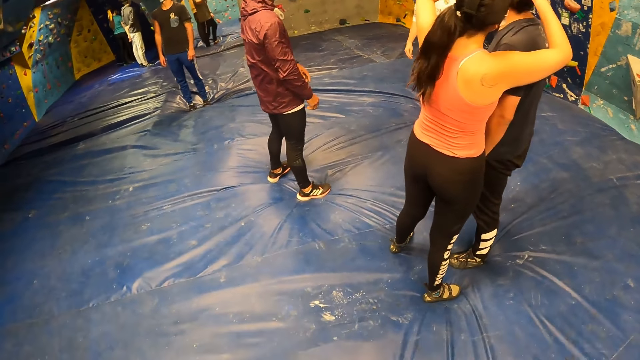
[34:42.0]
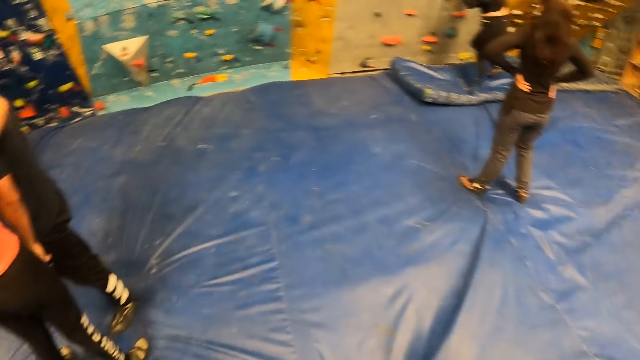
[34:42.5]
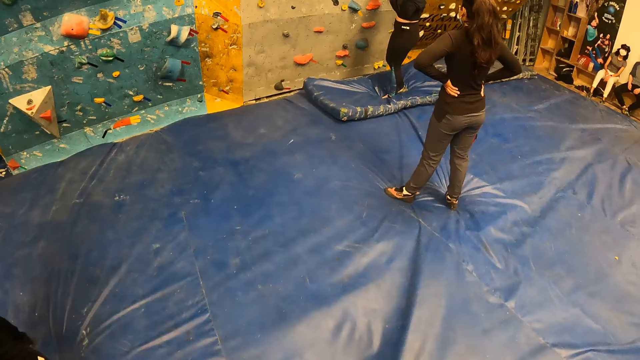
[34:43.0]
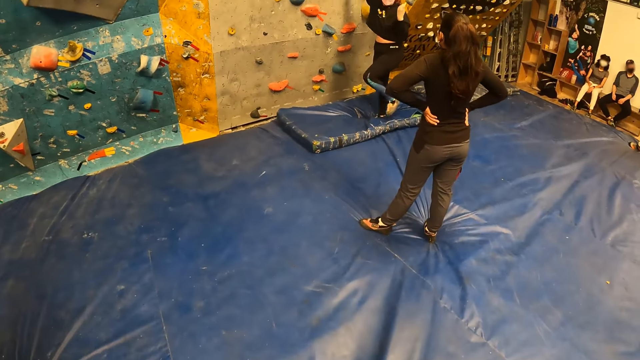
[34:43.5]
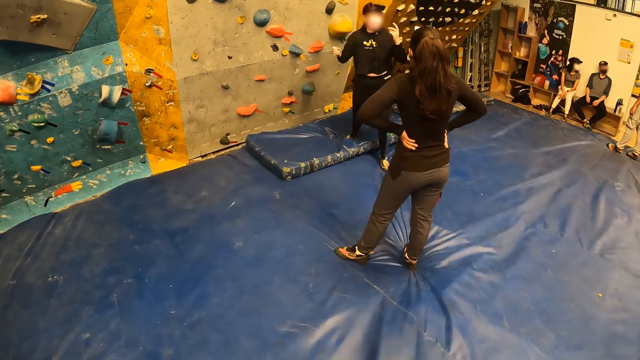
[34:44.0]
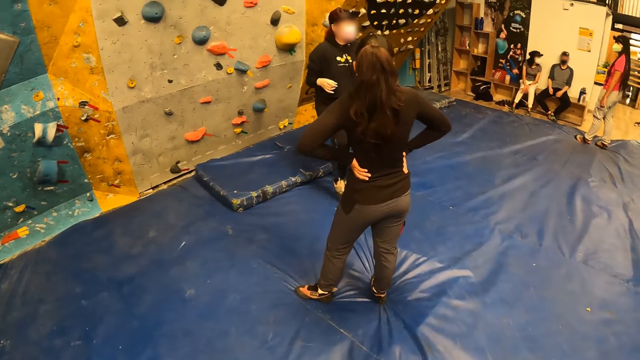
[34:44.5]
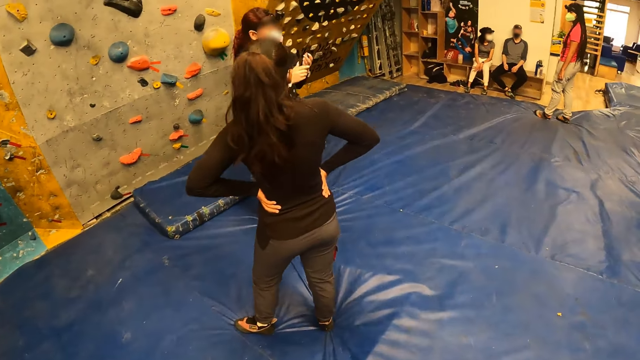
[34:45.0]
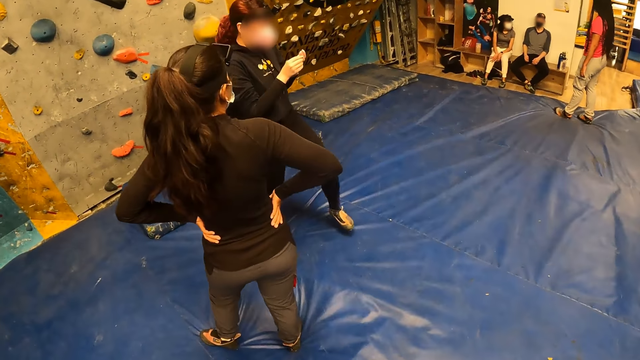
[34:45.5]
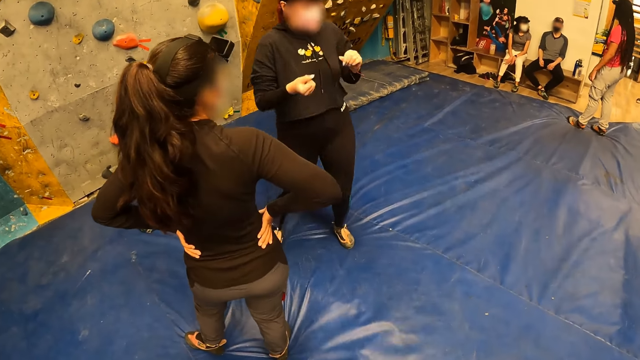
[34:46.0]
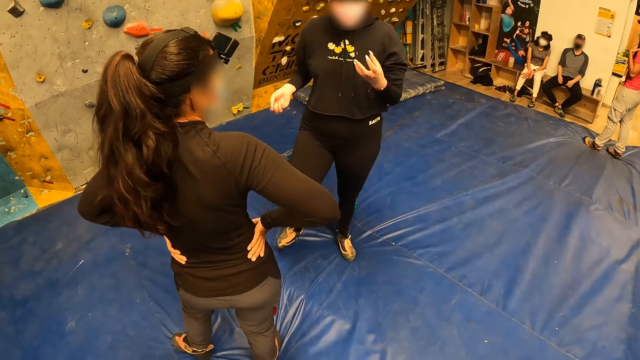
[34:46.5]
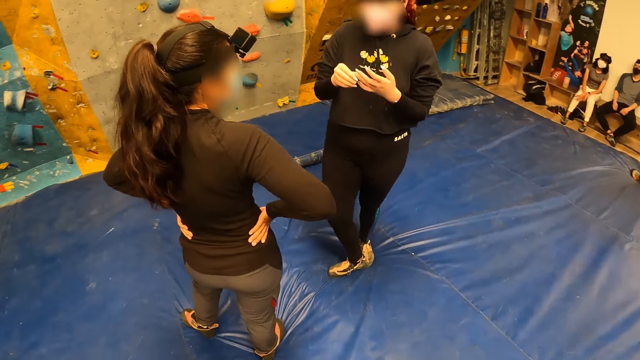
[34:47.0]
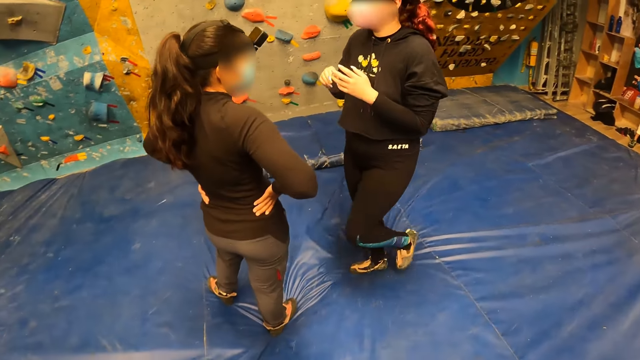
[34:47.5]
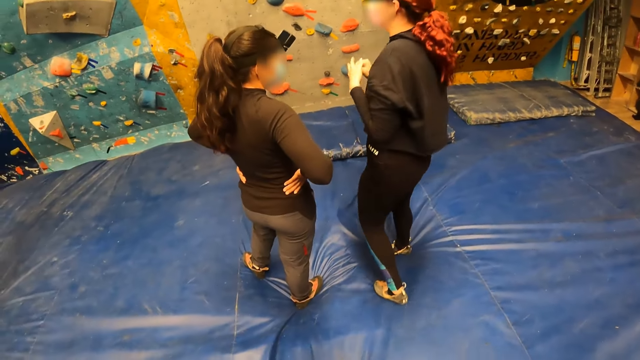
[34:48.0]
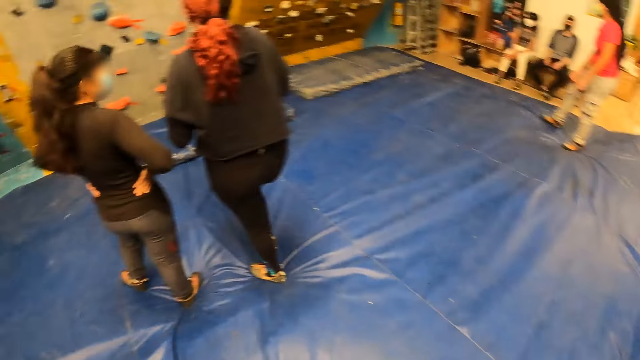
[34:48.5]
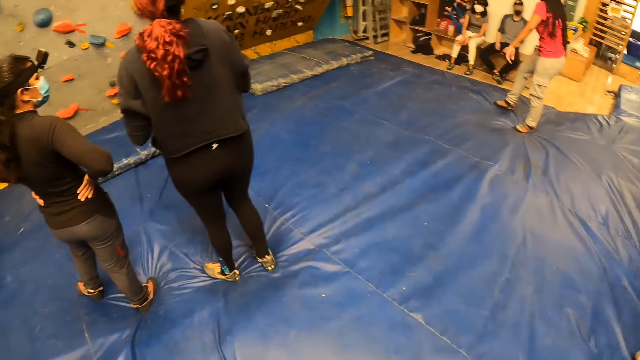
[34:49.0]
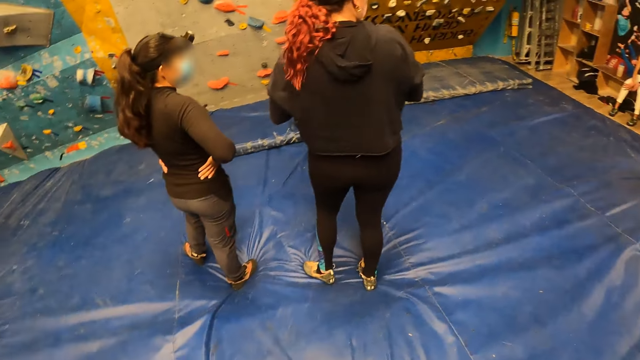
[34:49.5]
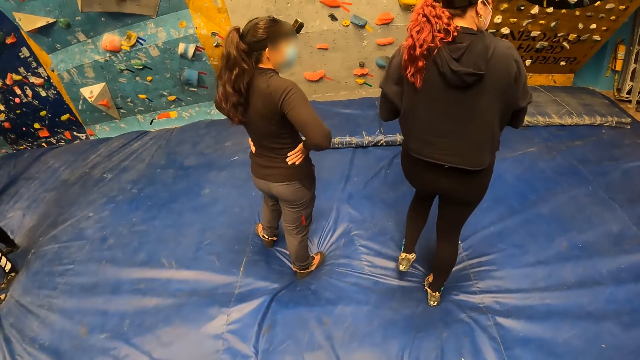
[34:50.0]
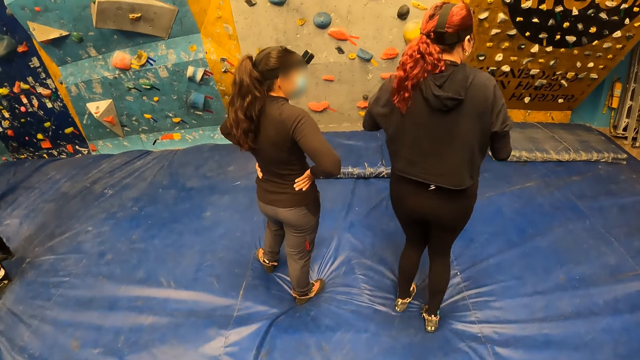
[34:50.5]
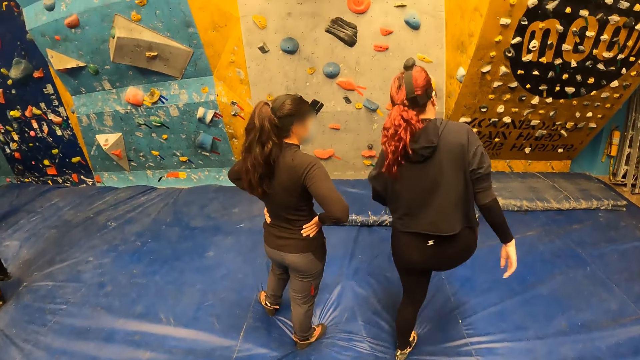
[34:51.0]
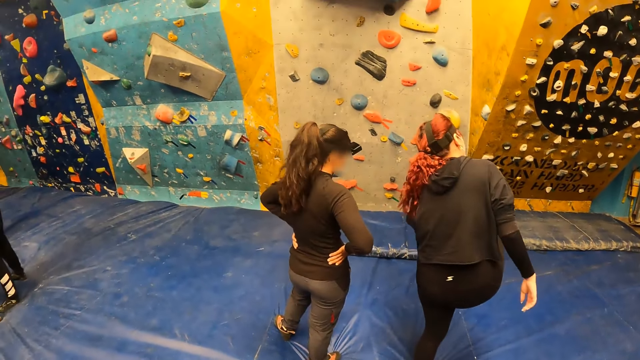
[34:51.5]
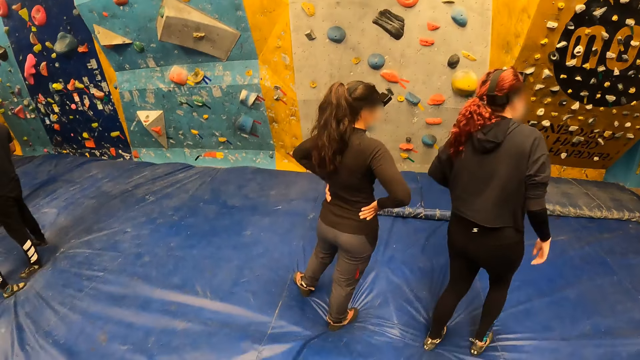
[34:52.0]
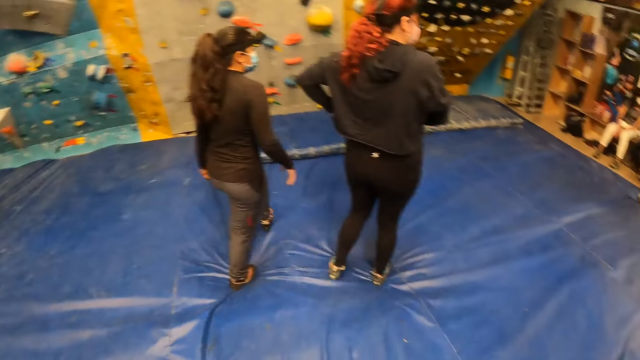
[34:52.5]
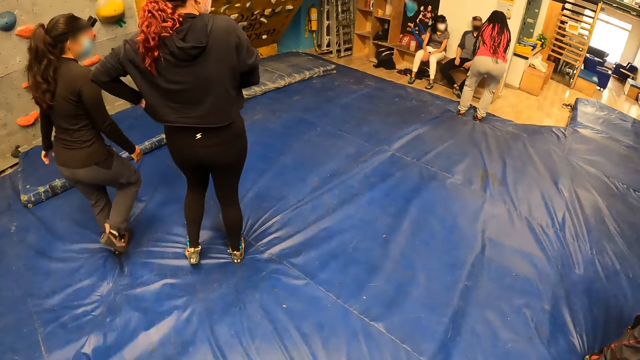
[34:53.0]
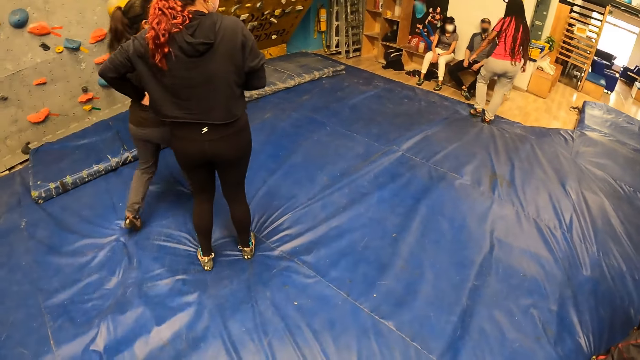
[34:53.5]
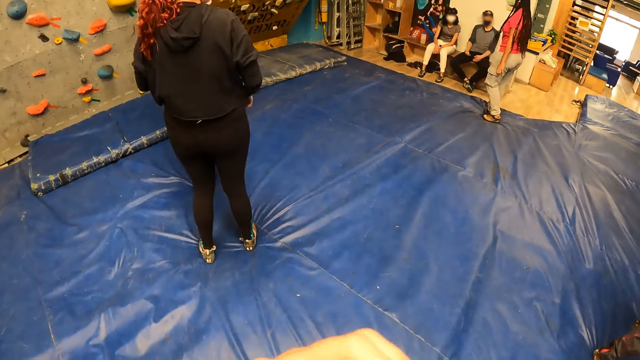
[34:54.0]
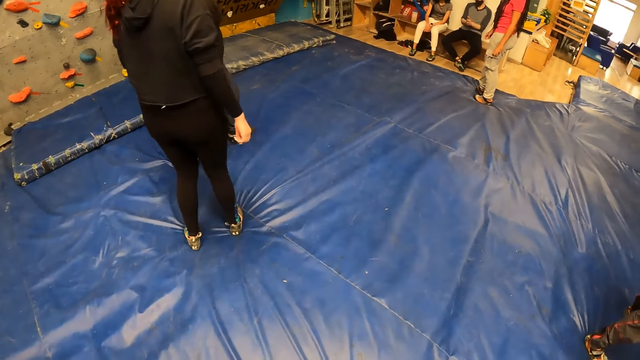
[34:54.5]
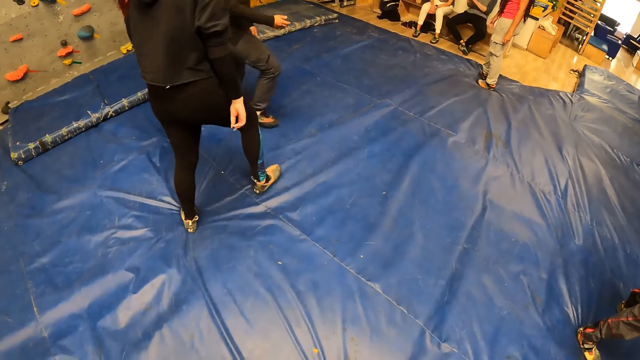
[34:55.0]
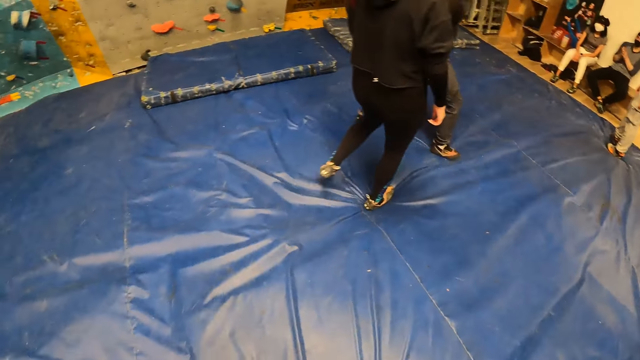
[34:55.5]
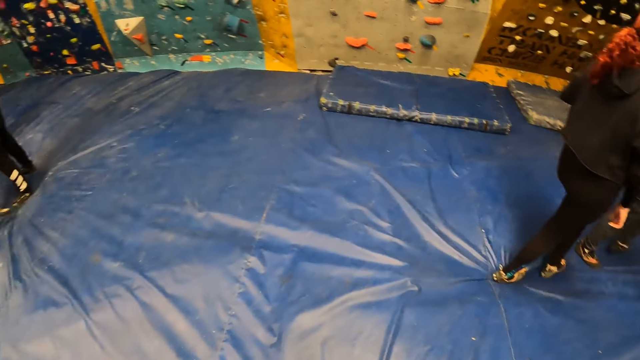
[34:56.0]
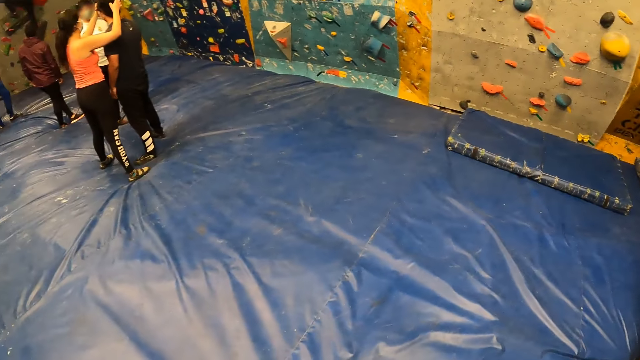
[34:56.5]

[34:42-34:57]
The camera wearer looks around. They walk around repeatedly. They look around.

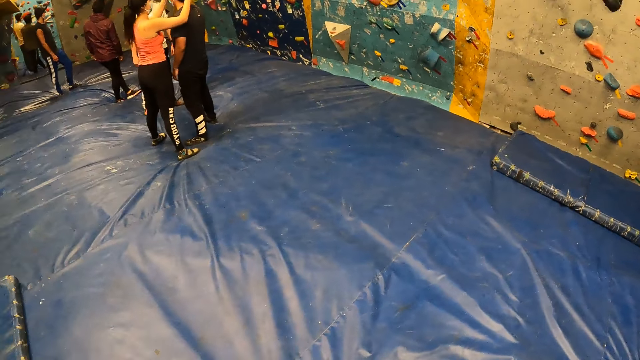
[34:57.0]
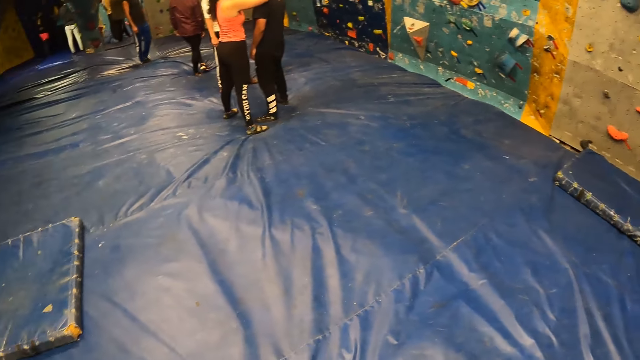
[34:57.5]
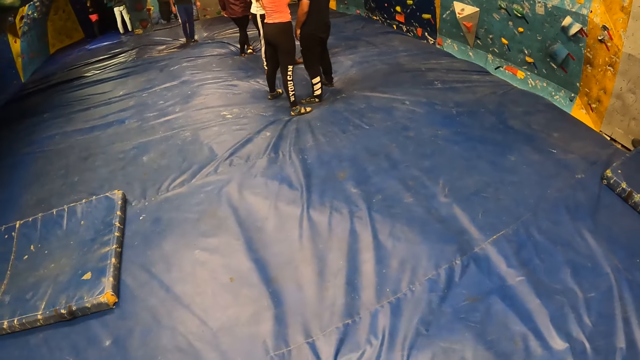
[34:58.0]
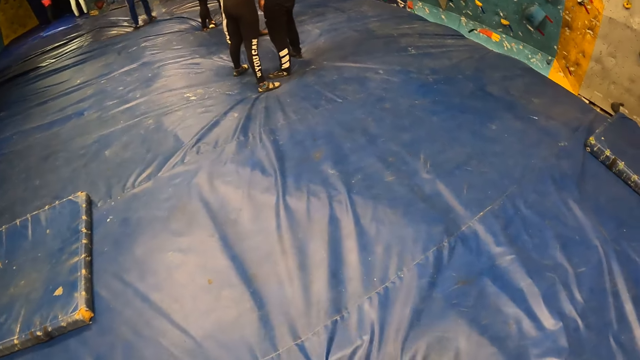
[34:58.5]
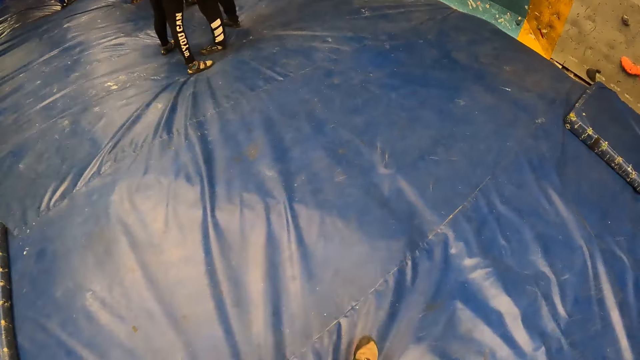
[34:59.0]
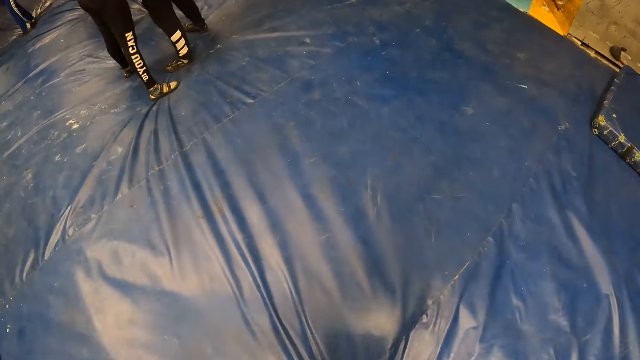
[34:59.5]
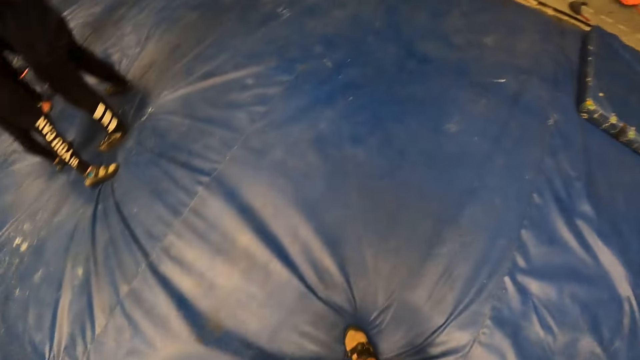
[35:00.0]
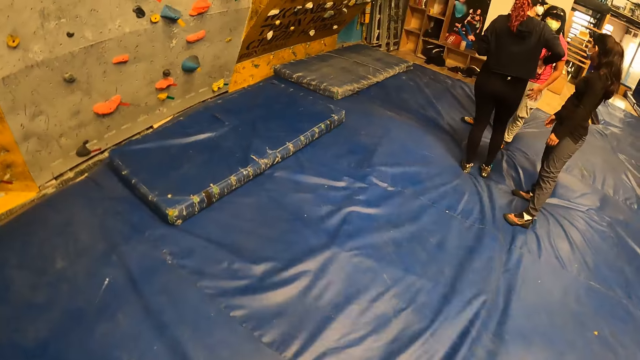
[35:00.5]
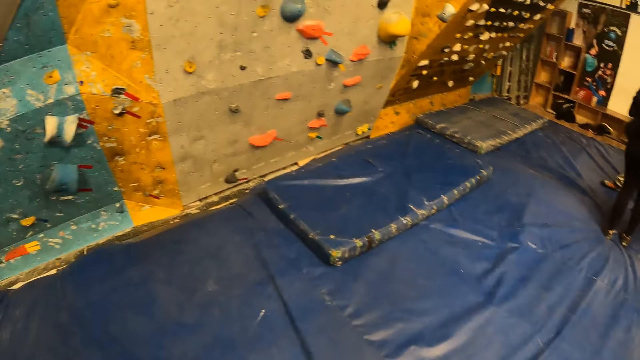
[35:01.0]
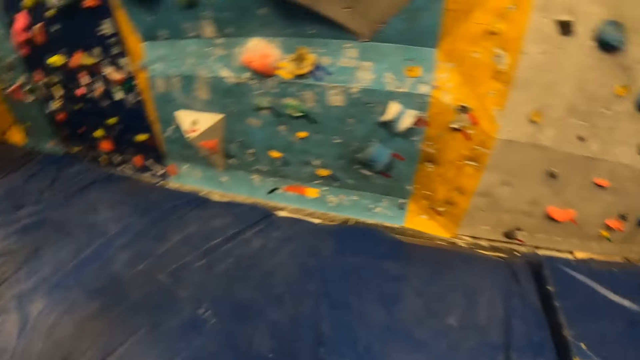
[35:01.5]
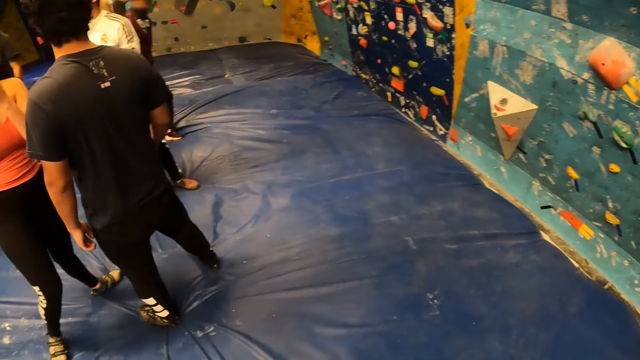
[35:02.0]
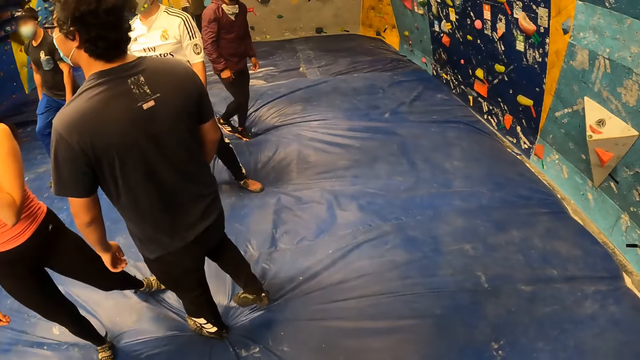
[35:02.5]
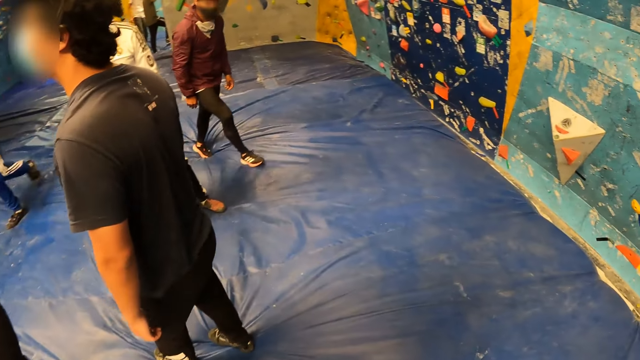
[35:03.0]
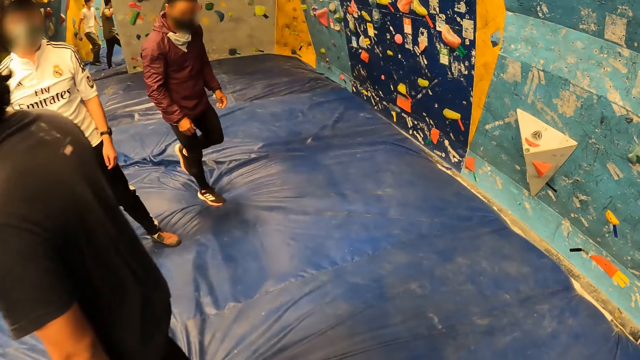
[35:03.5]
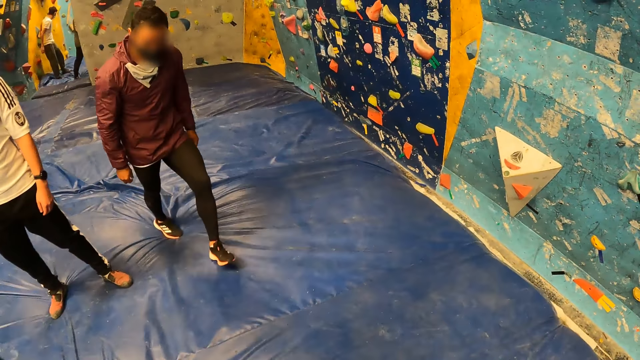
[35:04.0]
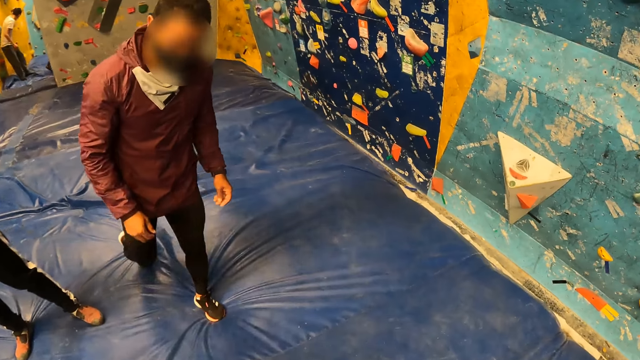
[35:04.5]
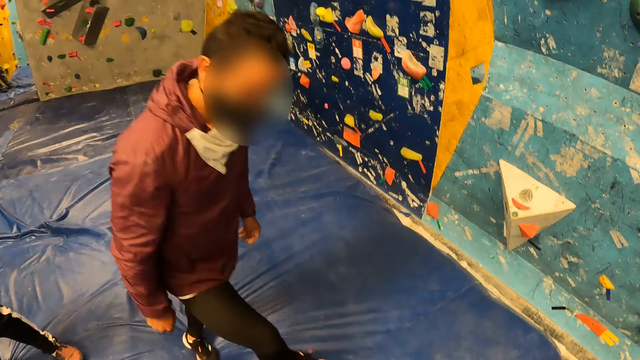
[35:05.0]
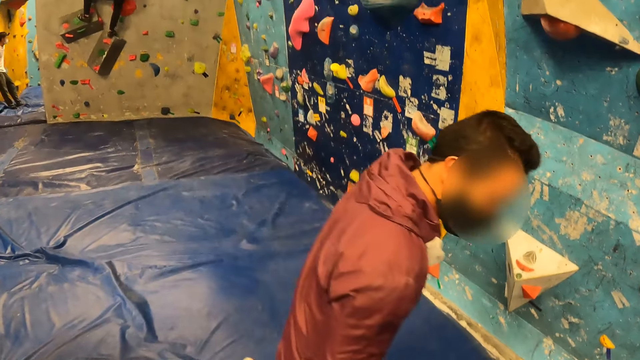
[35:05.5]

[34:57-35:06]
The camera wearer looks around. They walk around. They look around.
